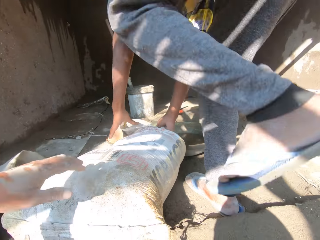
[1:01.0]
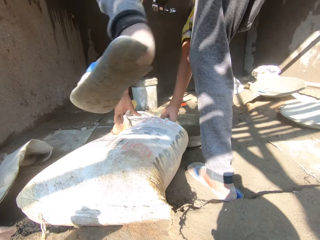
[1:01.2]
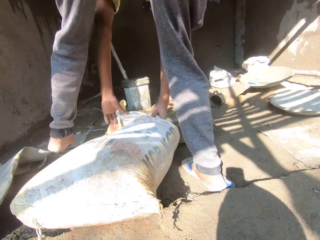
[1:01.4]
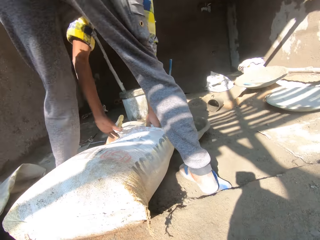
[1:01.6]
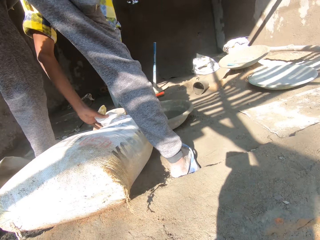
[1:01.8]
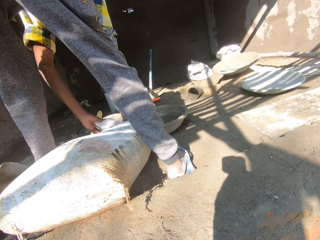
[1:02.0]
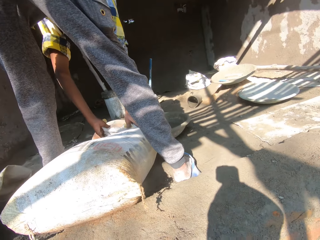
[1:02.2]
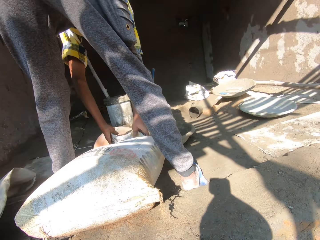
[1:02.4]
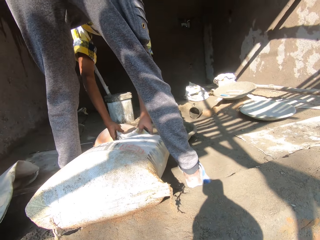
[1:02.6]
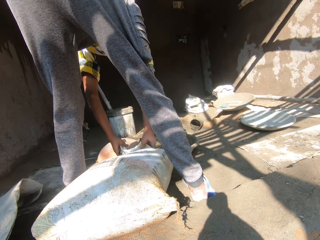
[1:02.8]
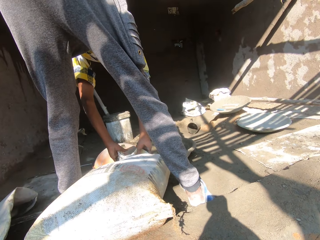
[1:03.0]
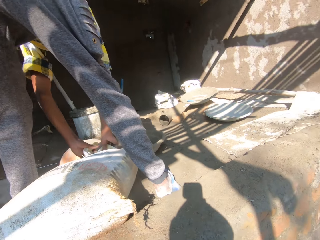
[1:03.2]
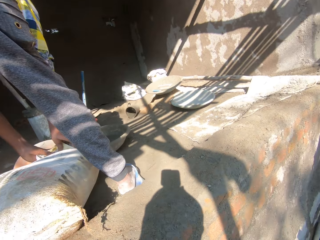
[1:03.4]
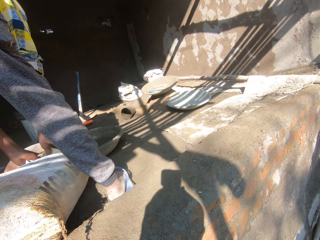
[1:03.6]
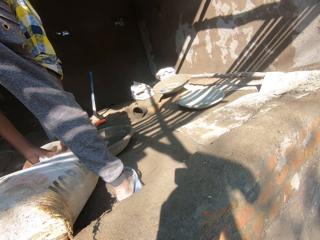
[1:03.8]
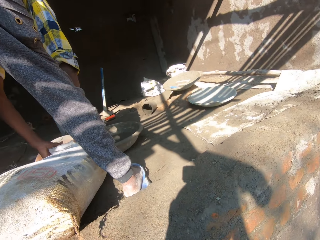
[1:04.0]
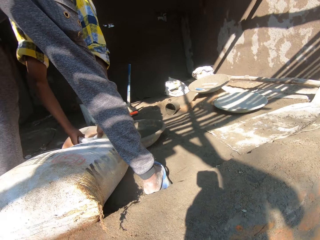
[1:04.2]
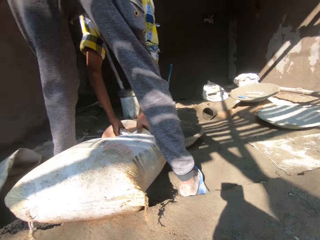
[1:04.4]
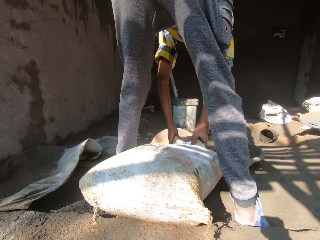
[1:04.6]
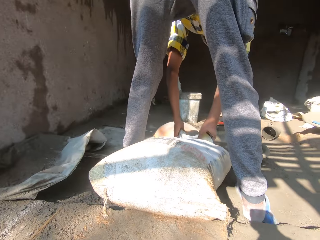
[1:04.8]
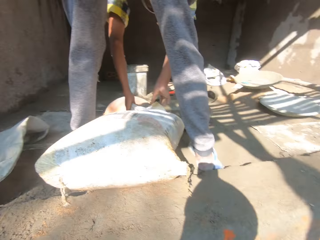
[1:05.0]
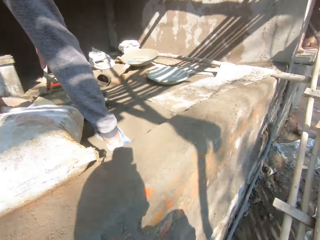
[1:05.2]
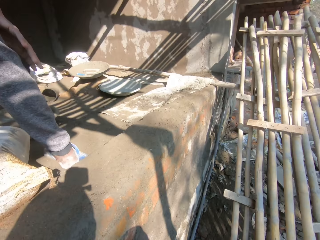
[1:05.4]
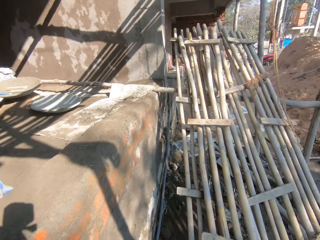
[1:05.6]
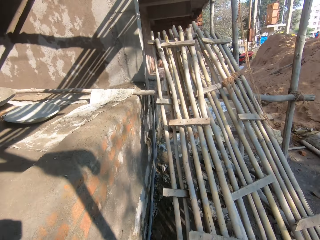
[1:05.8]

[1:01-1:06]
A person holds the sack. The camera wearer looks around.

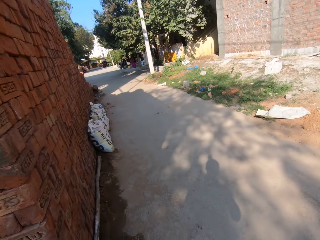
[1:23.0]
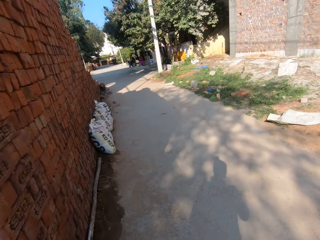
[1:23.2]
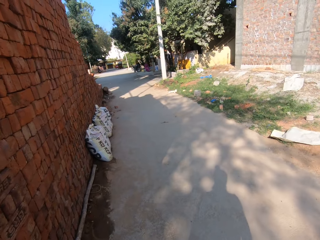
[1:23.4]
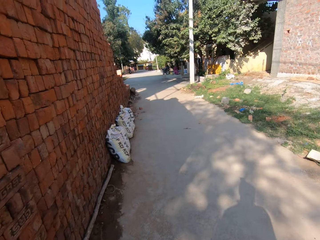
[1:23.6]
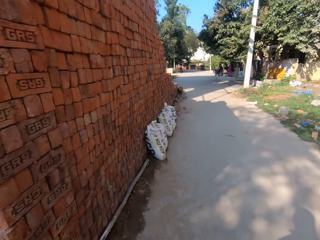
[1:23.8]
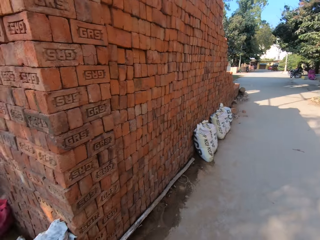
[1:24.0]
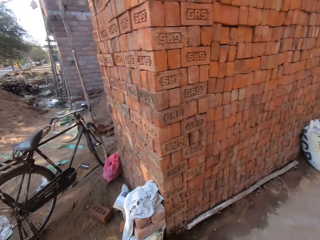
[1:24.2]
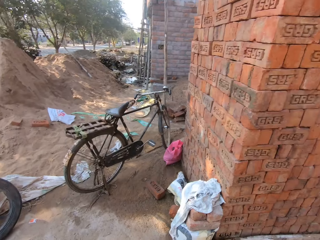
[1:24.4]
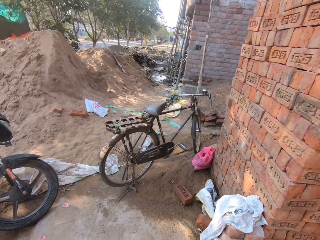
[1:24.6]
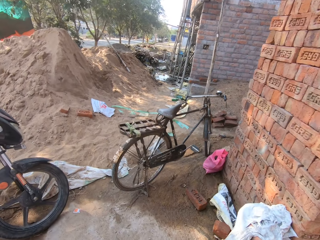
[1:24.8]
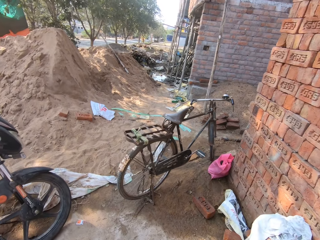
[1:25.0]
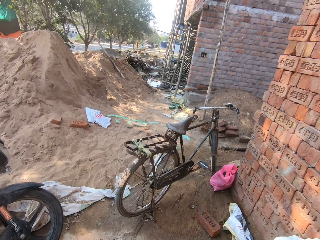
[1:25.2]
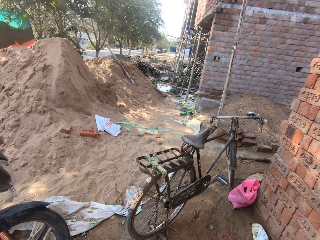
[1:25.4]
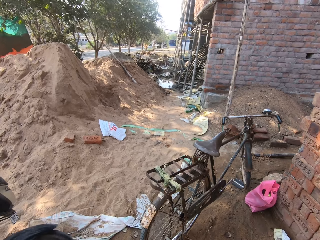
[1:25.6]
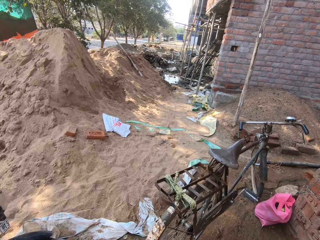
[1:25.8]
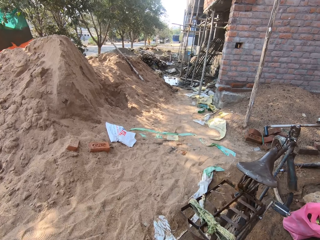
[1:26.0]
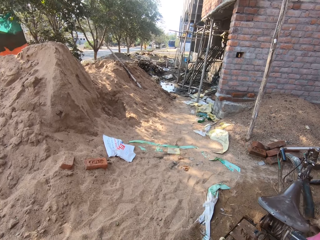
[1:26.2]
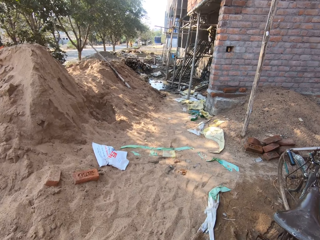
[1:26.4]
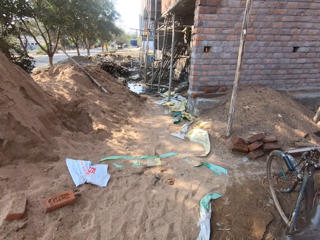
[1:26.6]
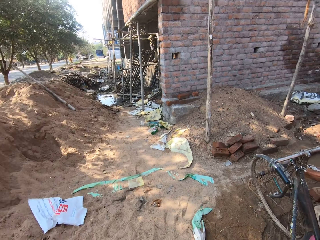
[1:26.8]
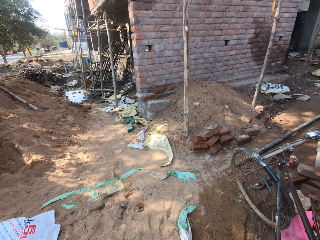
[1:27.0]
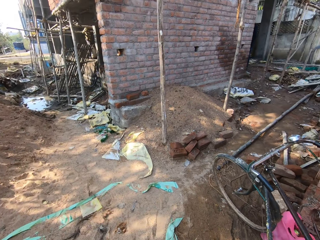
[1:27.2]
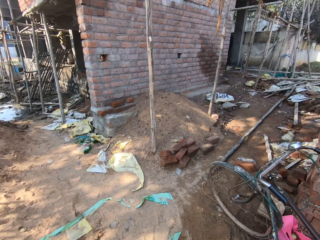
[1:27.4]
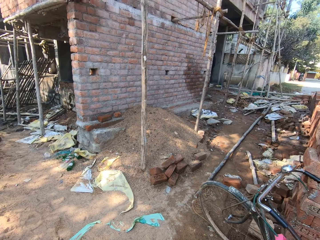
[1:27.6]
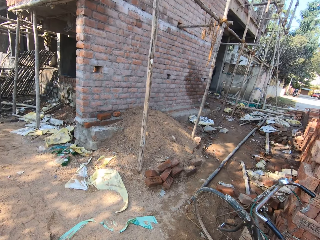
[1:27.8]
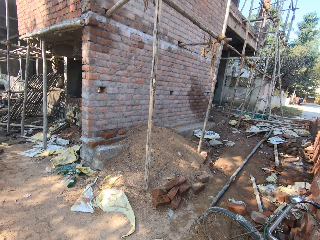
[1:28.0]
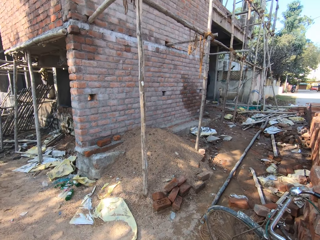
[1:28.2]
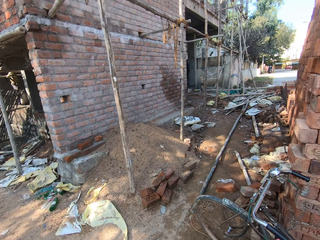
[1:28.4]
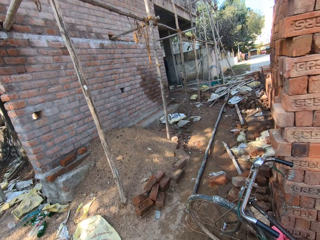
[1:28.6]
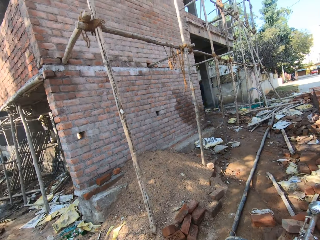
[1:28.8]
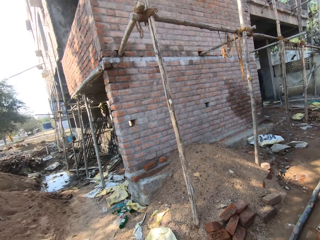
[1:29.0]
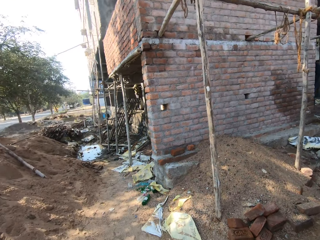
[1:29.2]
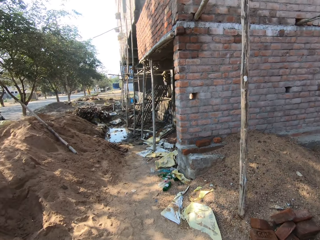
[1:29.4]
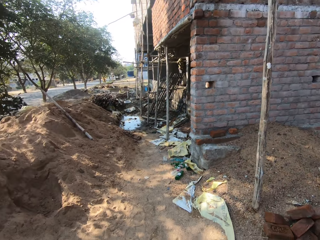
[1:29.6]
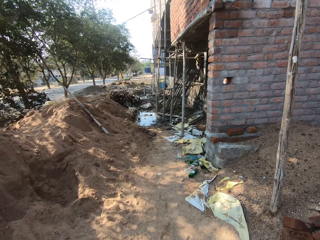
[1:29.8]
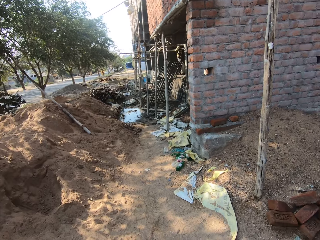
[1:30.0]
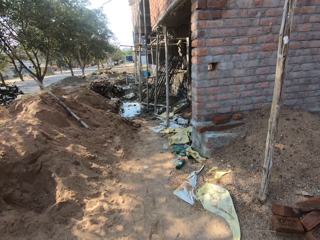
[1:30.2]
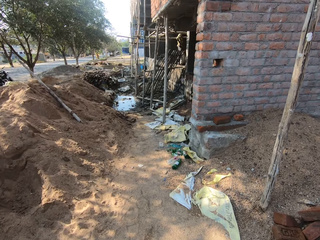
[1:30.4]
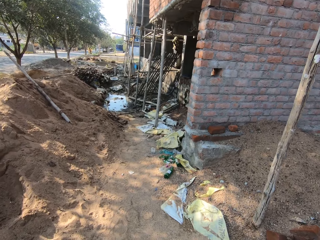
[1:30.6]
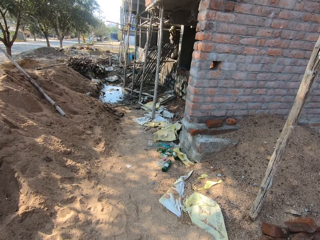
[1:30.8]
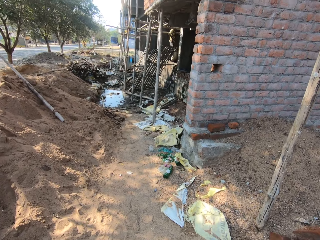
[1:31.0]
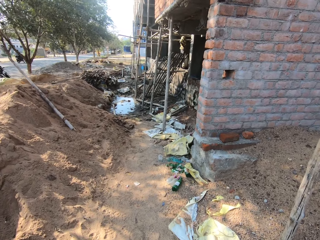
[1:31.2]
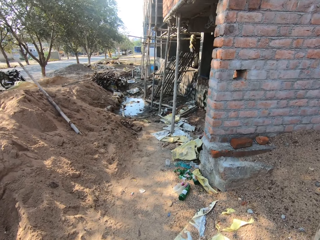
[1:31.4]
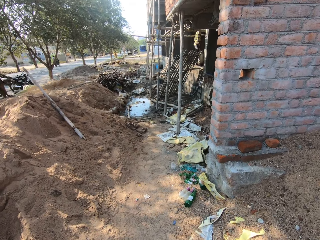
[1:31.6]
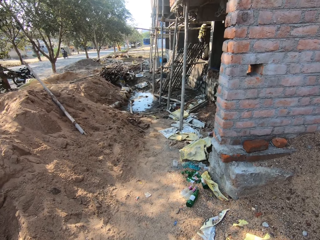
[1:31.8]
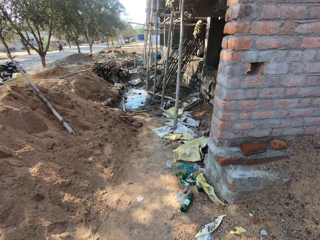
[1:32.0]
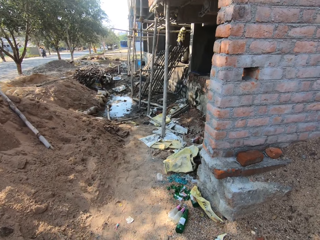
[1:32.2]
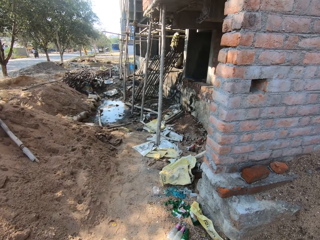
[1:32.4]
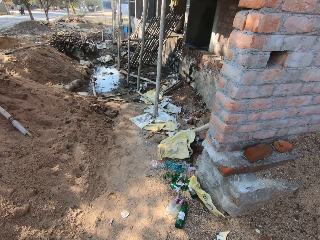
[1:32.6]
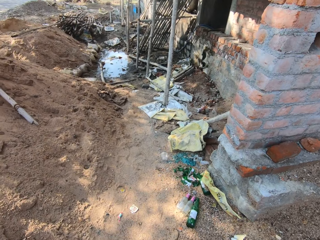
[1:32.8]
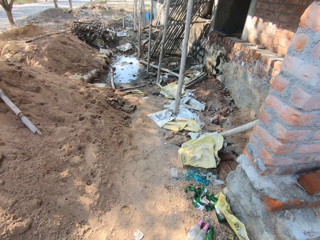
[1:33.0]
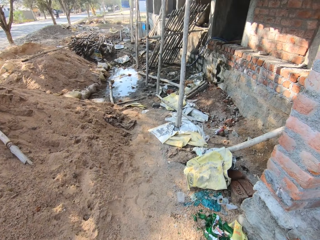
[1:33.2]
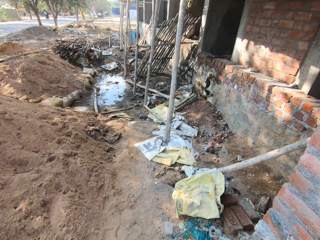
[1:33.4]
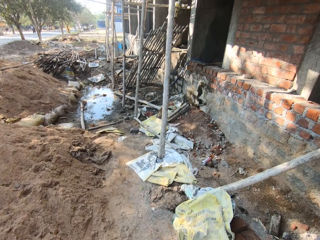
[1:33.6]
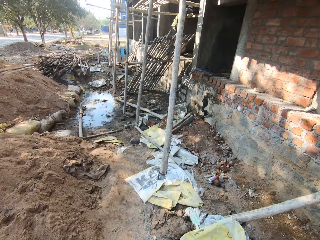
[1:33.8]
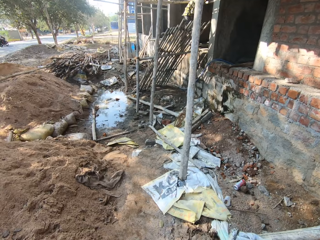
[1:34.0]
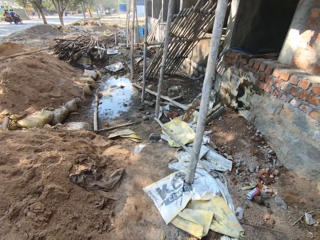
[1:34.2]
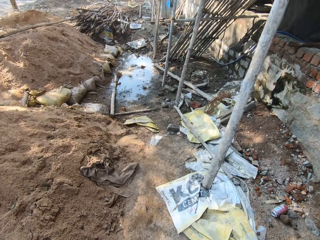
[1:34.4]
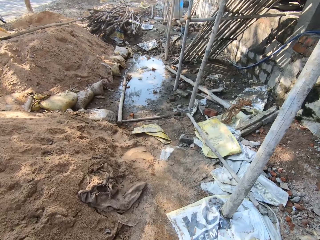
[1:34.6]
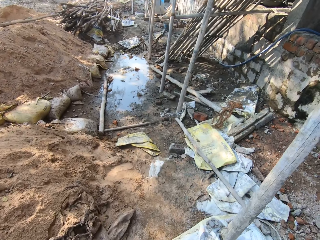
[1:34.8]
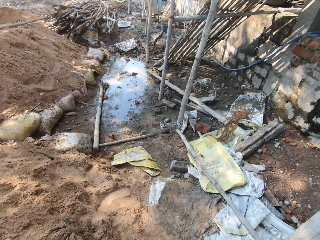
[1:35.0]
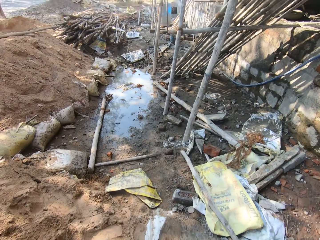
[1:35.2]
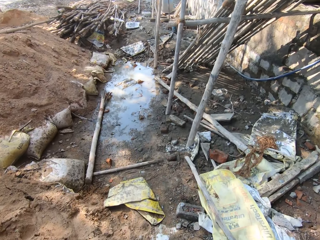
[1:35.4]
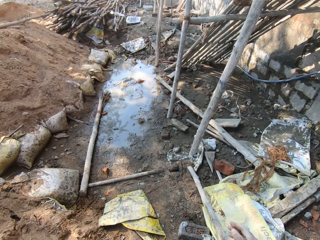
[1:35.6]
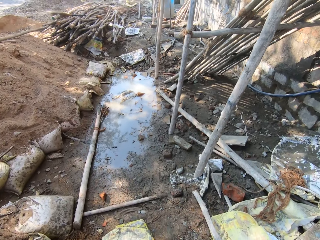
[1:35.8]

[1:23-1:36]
The camera wearer turns around the construction site. They walk around the construction site. They look around the construction site. They walk around the construction site.

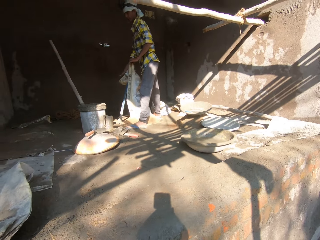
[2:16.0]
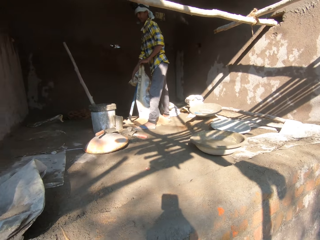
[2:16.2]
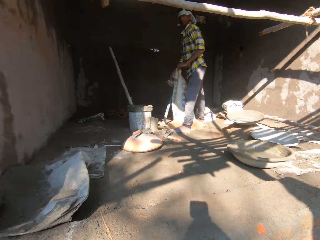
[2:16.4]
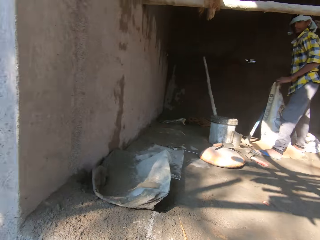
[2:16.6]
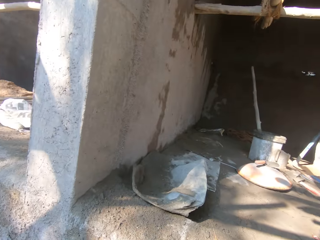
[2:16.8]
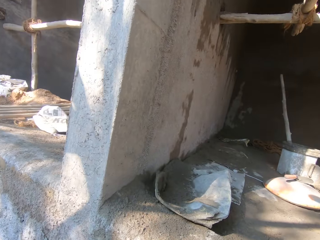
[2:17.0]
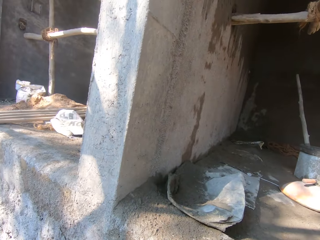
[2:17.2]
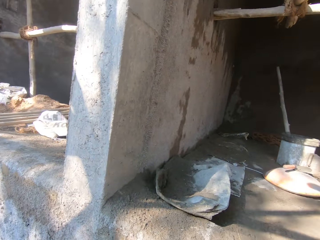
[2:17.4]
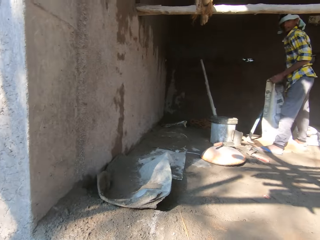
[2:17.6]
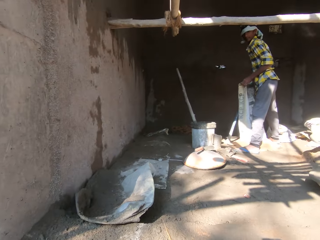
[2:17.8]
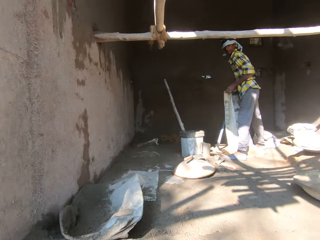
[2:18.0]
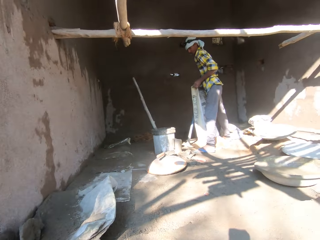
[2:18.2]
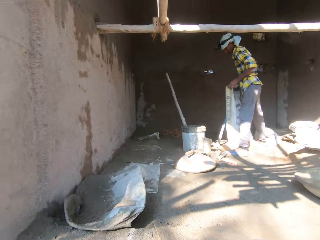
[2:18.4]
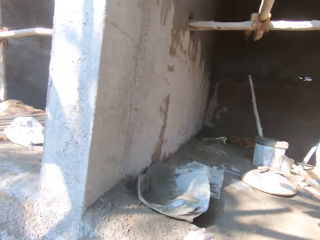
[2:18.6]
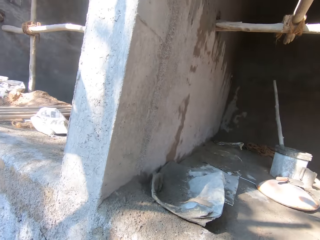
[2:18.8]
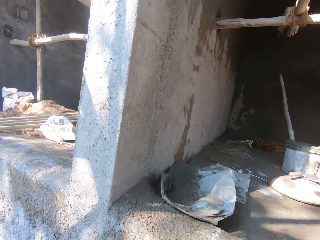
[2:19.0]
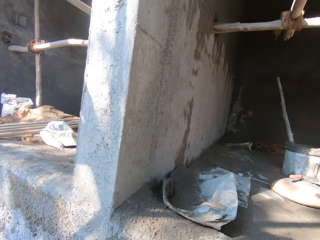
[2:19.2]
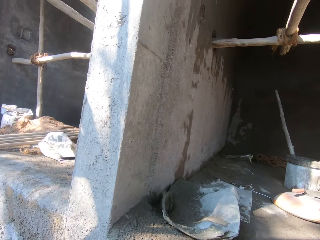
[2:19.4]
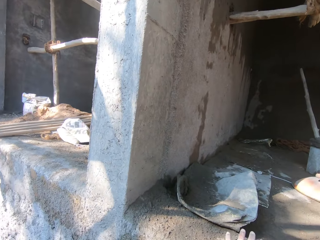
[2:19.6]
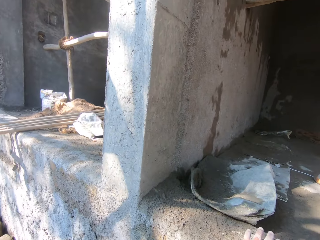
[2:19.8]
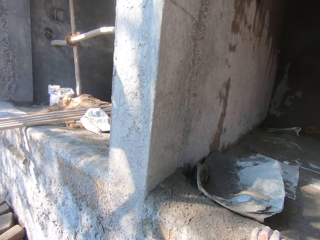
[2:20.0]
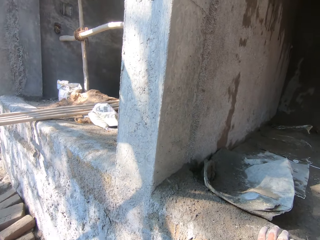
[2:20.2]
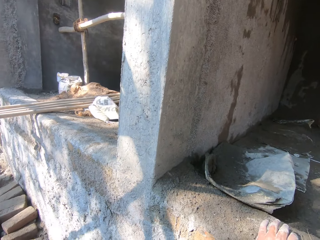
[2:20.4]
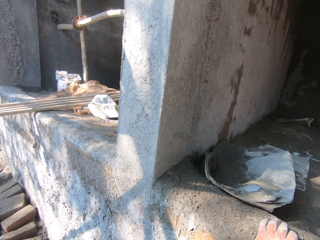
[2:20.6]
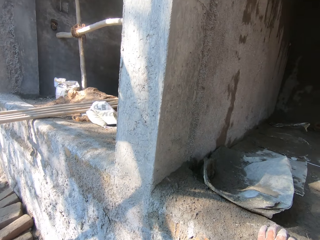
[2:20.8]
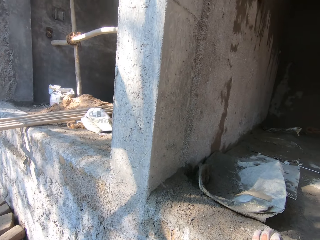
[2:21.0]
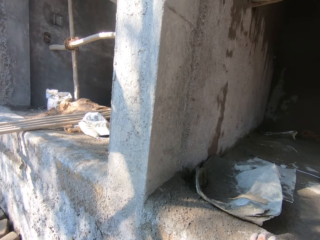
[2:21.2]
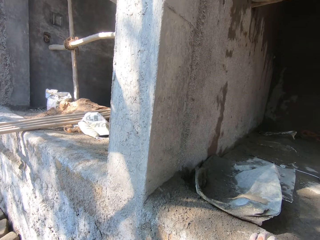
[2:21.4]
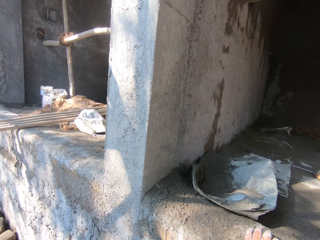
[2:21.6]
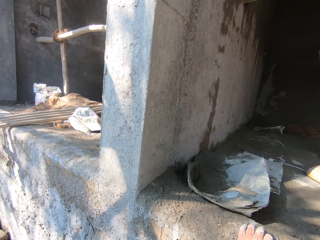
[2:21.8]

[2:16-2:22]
A person converses with the camera wearer. The camera wearer looks around the construction site. The person converses with the camera wearer. The camera wearer looks around the construction site.
